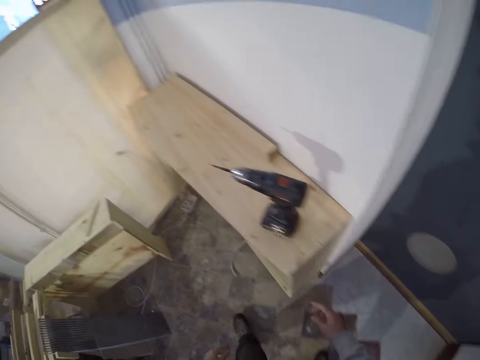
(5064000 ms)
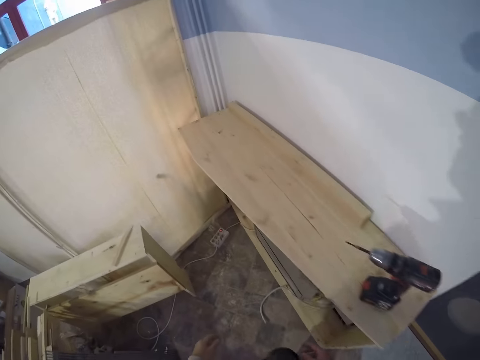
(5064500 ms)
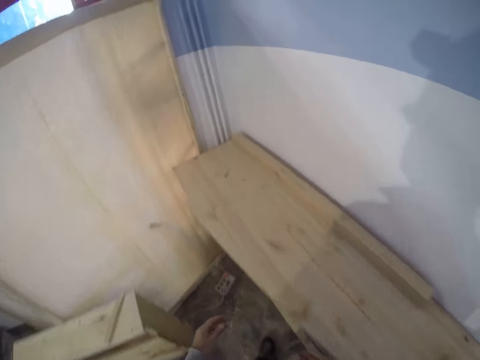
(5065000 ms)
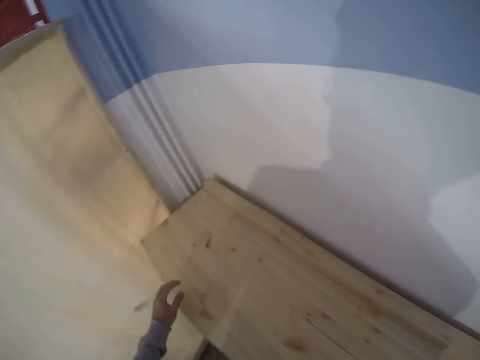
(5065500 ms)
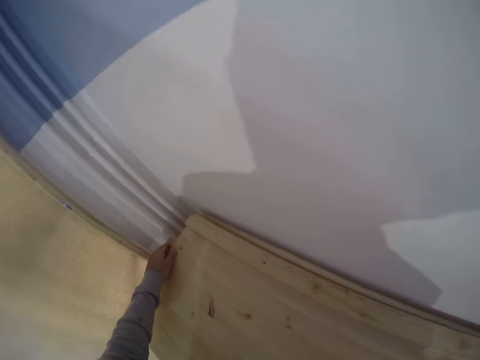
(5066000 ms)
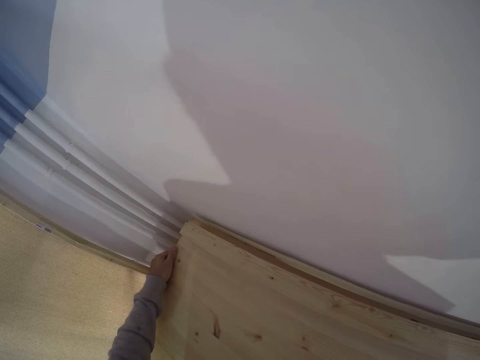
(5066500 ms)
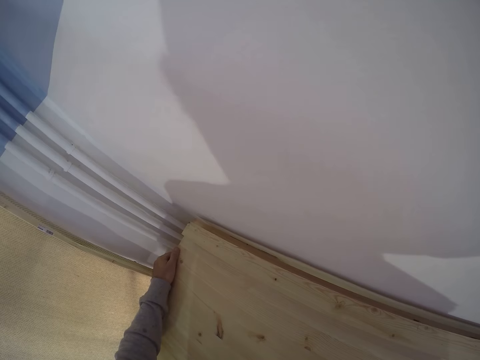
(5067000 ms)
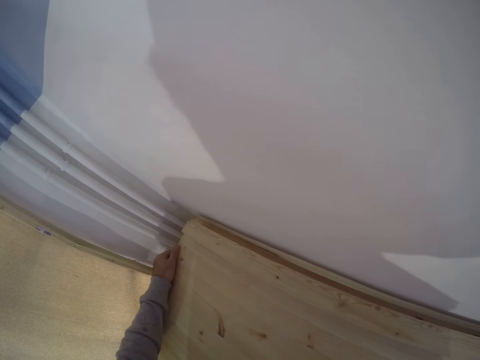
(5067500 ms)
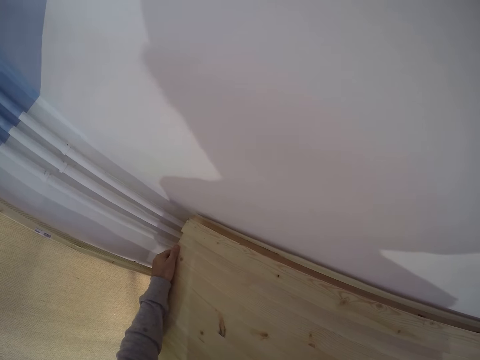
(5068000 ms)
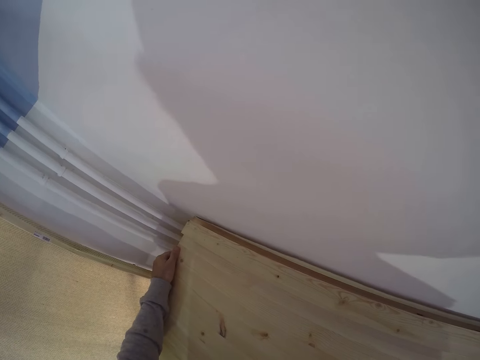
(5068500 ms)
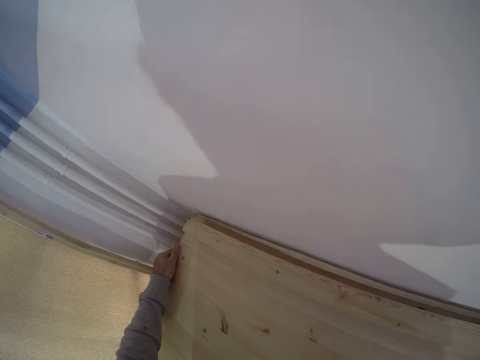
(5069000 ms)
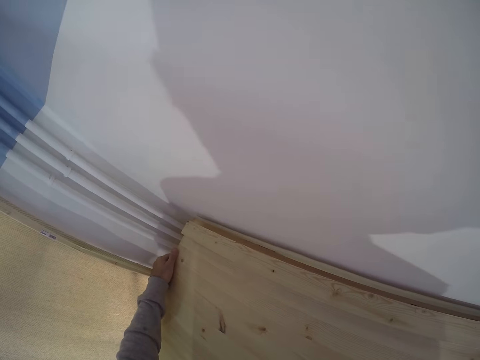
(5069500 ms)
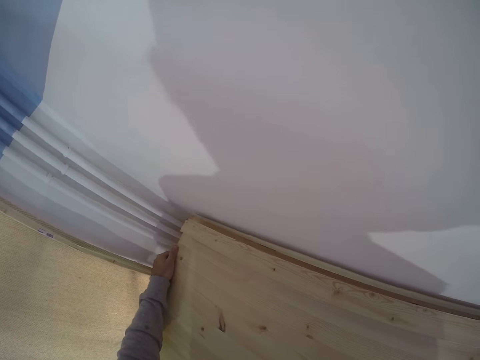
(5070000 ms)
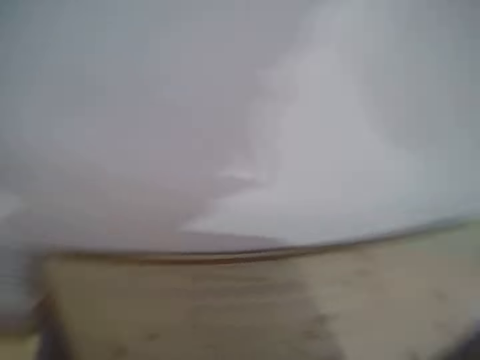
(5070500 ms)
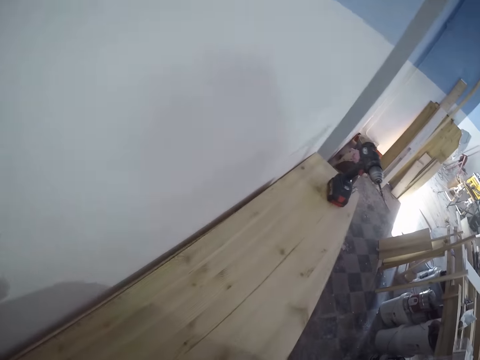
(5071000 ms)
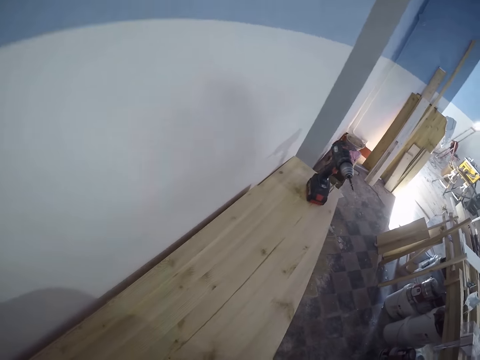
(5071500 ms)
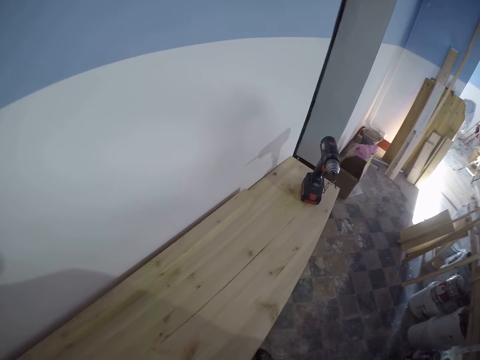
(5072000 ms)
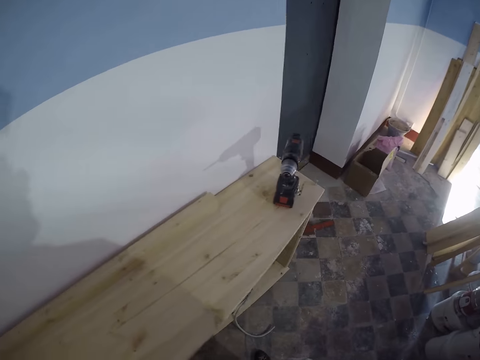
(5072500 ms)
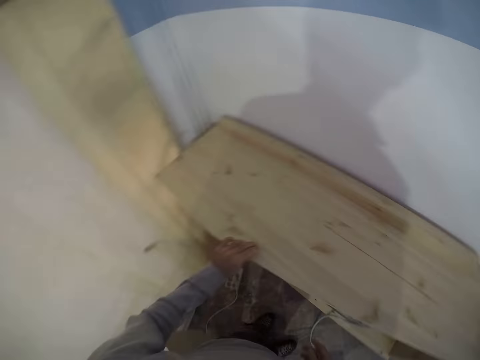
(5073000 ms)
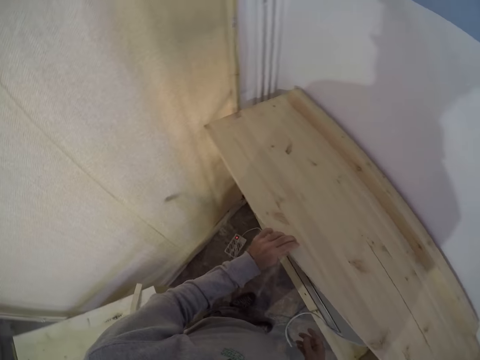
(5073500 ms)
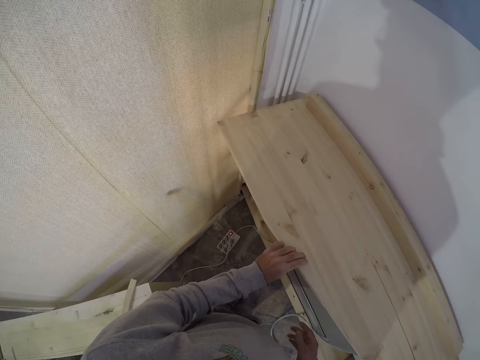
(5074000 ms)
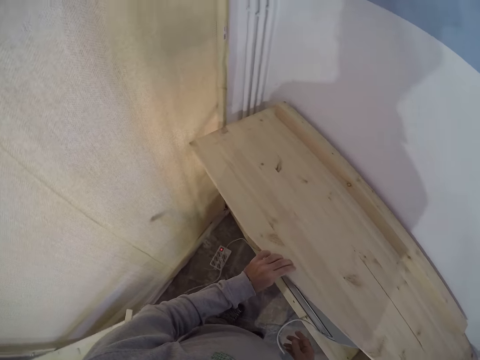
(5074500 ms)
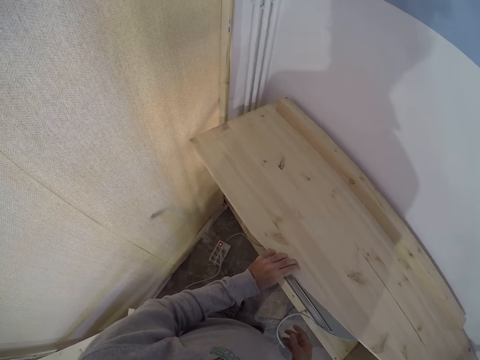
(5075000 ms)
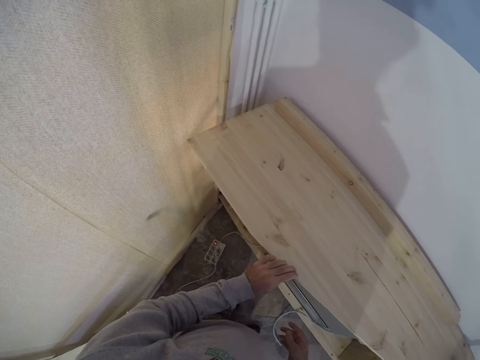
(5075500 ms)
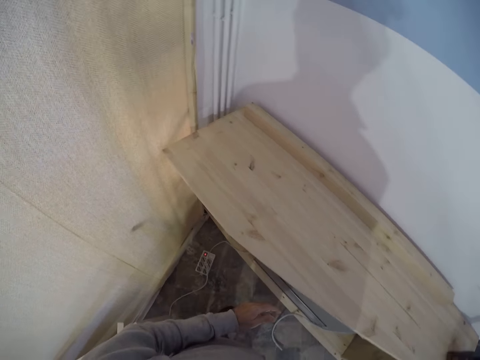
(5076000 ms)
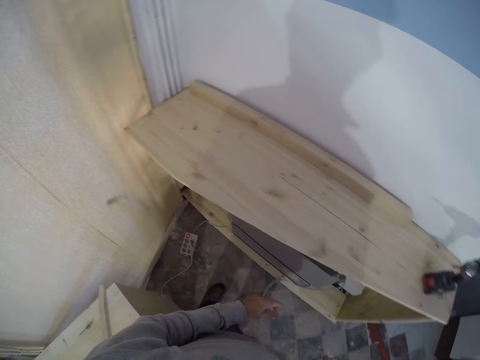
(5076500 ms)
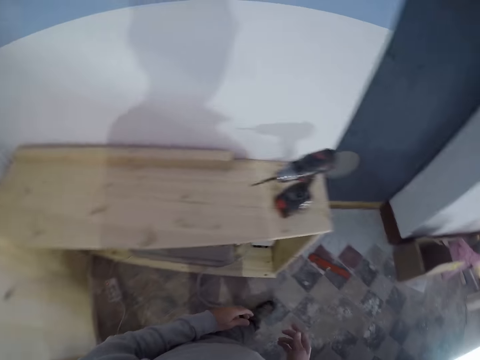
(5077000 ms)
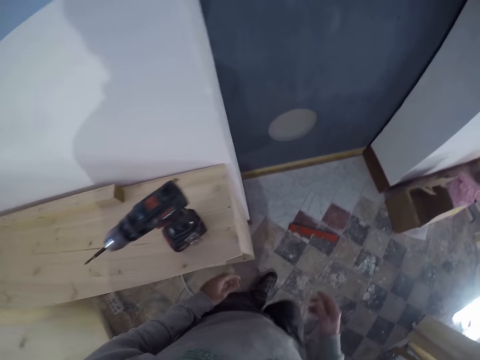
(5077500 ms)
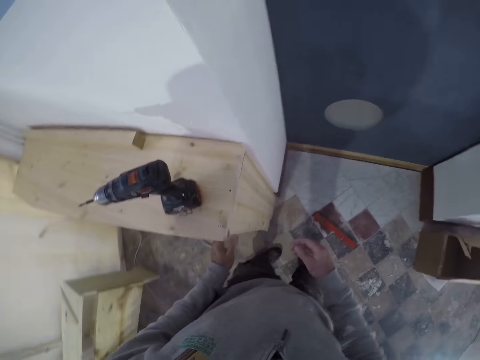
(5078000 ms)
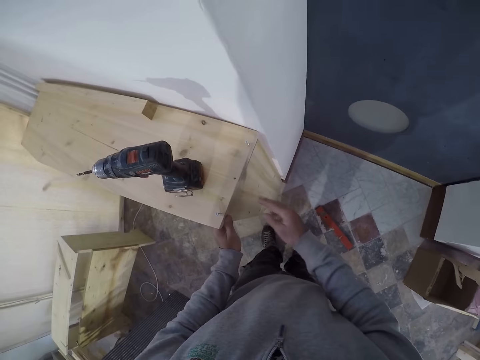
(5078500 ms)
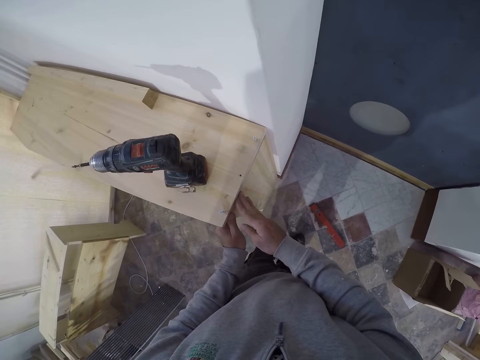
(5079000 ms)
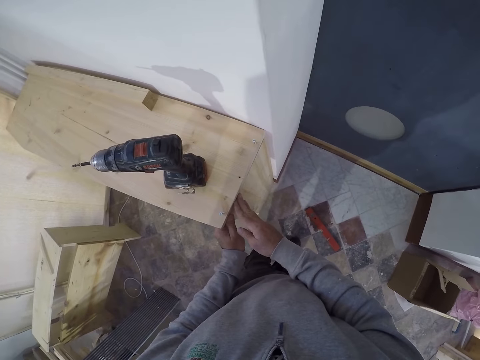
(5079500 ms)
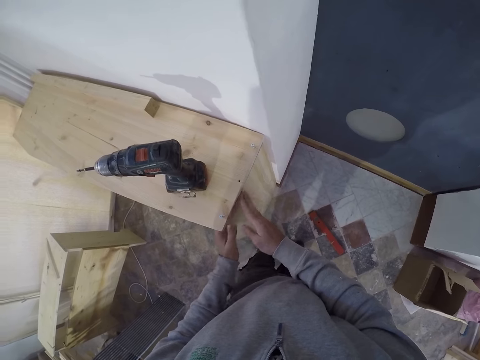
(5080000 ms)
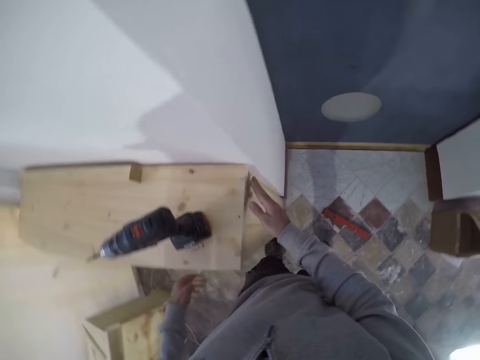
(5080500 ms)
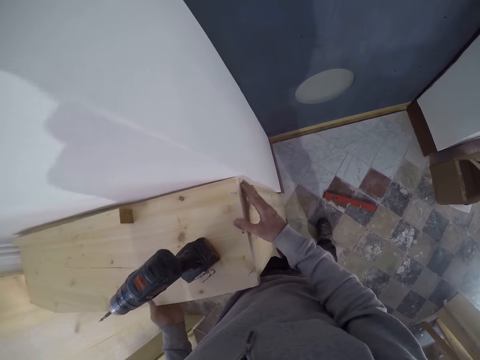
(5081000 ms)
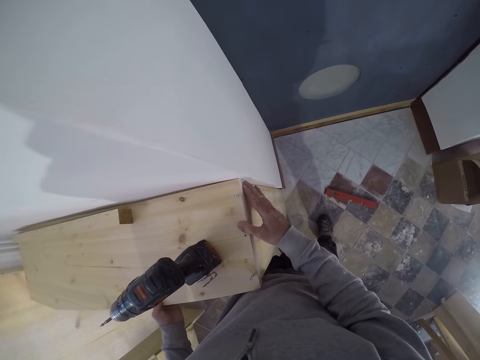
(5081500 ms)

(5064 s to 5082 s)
The camera wearer walks in the workshop. He touches the shelf with his left hand. He adjusts the wooden structure. He touches the wood structure. He walks in the workshop. He touches the shelf with his left hand. He touches the shelf with his right hand.

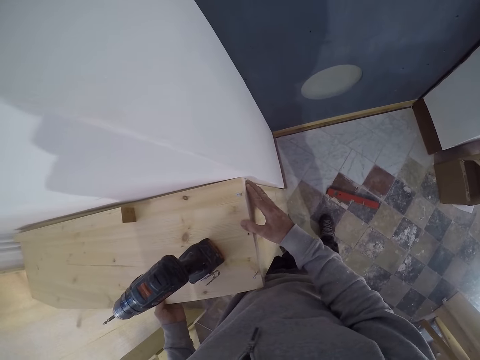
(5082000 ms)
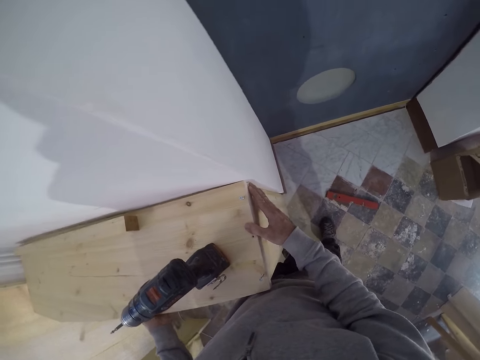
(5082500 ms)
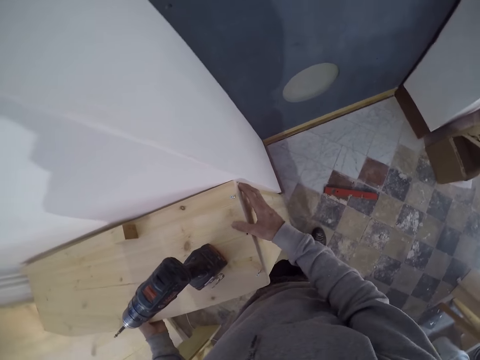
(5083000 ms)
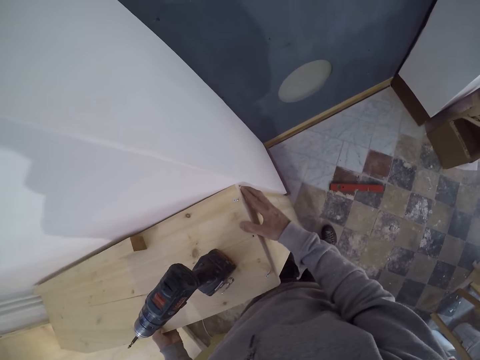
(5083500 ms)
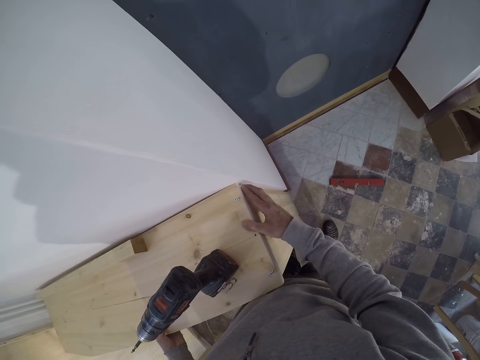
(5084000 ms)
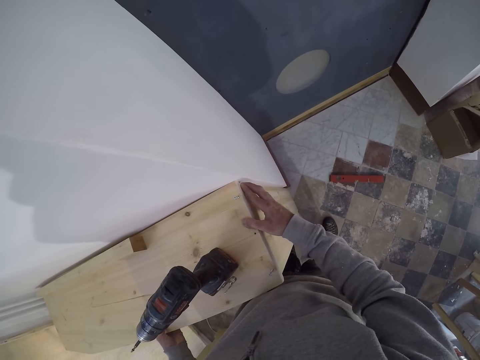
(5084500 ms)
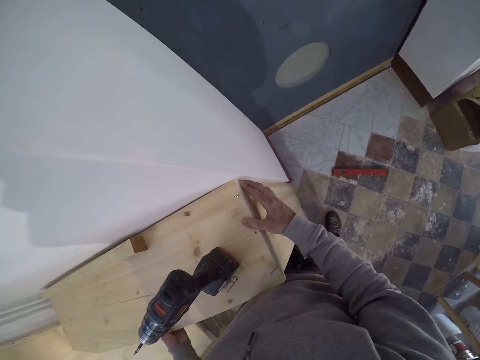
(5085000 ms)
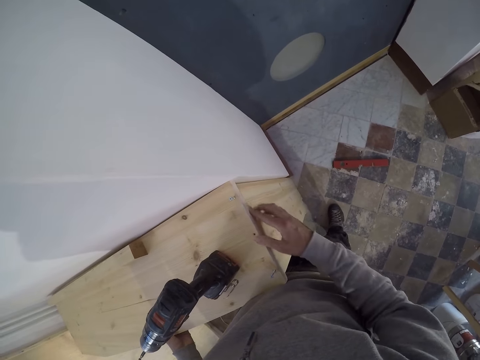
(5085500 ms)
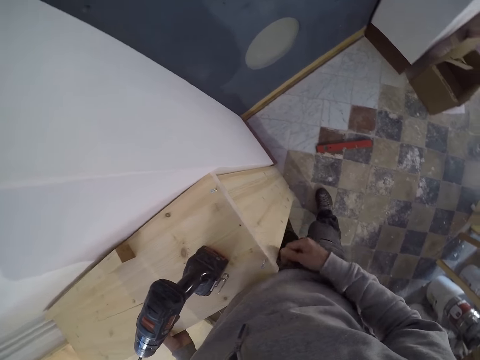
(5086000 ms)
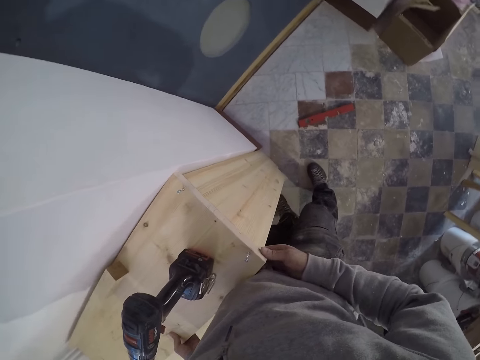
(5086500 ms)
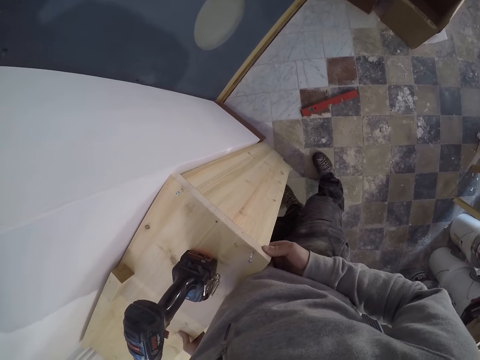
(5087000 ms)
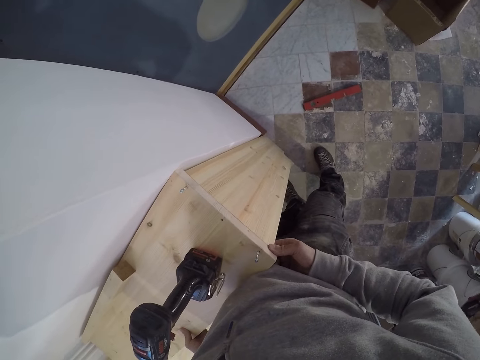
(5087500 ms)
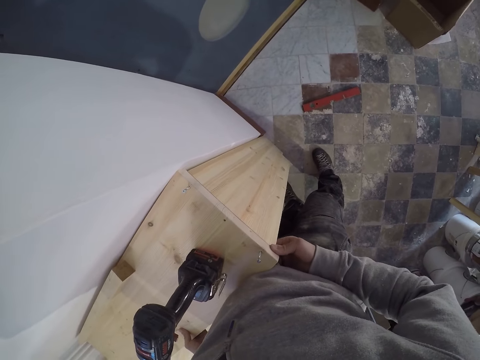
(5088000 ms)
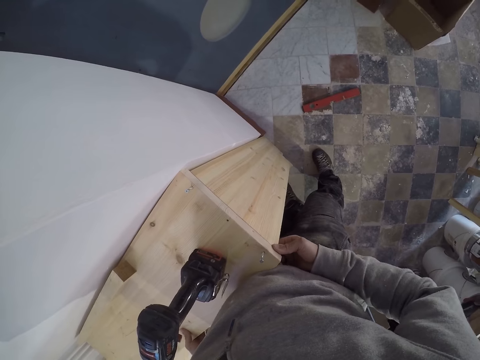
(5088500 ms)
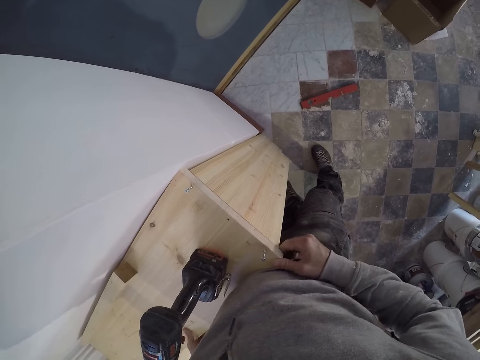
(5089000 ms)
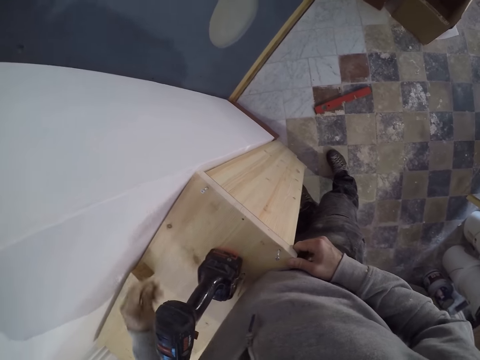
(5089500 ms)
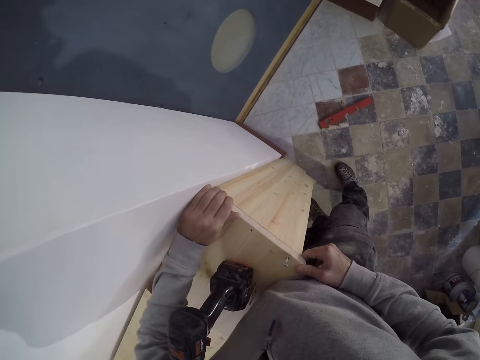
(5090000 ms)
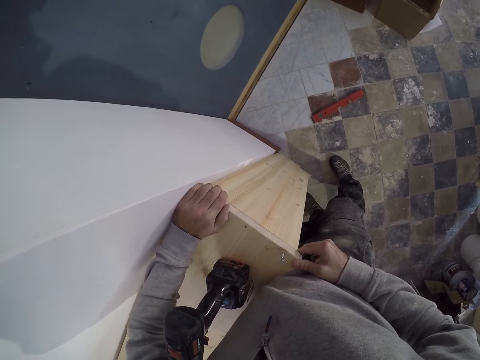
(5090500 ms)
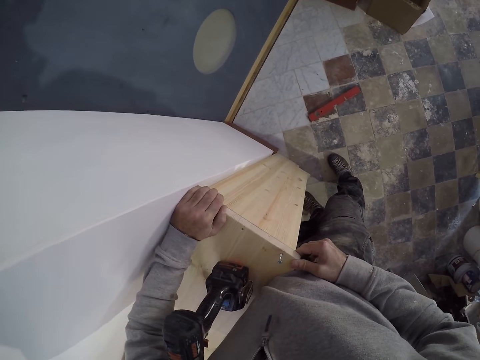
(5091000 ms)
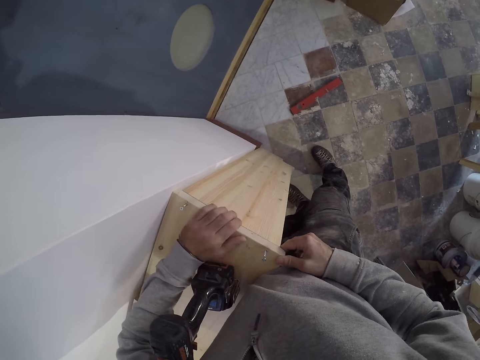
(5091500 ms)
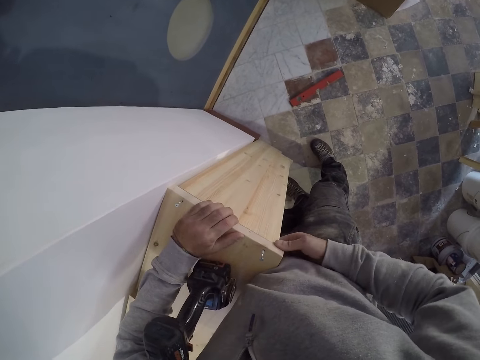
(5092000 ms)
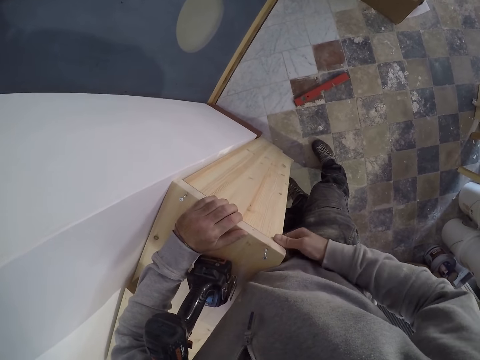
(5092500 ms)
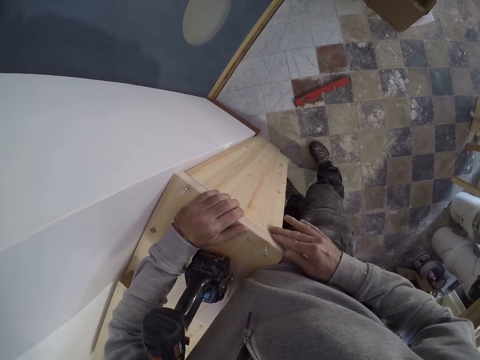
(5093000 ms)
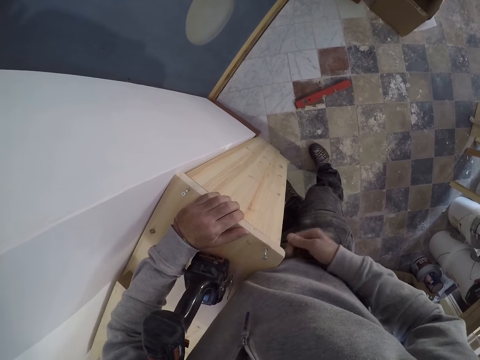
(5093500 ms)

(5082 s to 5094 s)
The camera wearer holds a shelf with his right hand. He rubs the shelf with both hands. He aligns a wood on the shelf.
